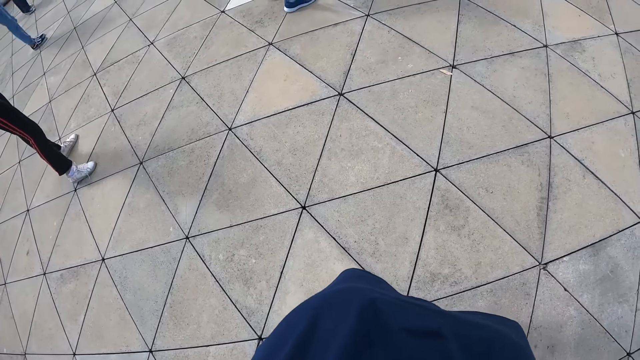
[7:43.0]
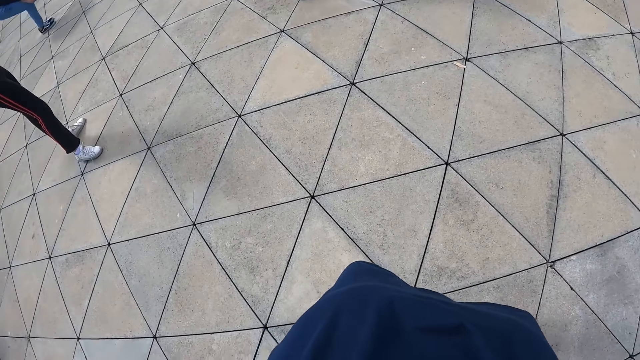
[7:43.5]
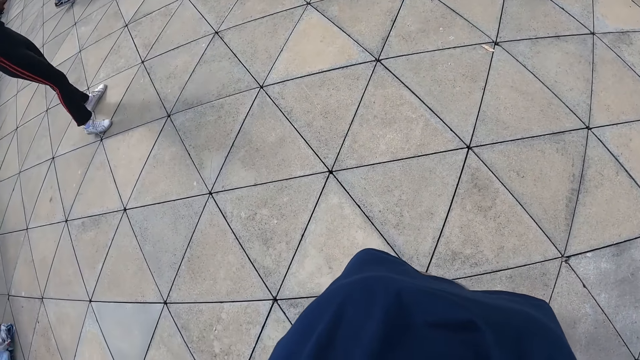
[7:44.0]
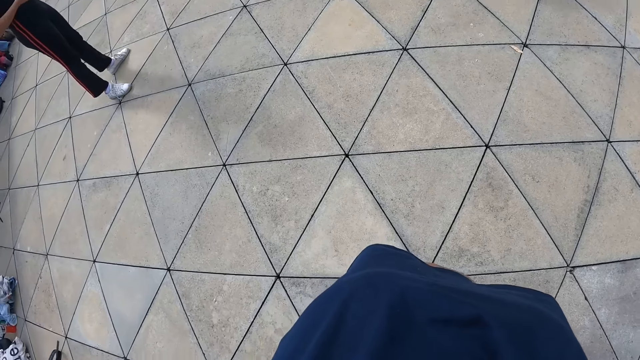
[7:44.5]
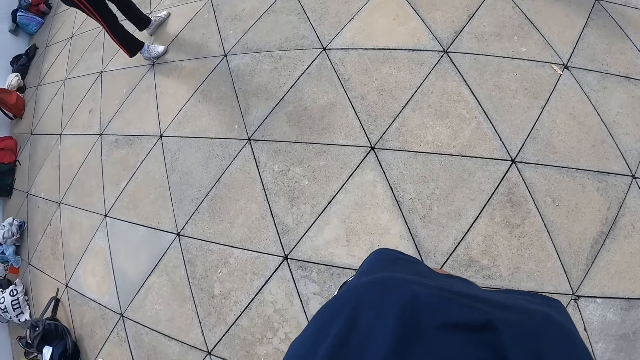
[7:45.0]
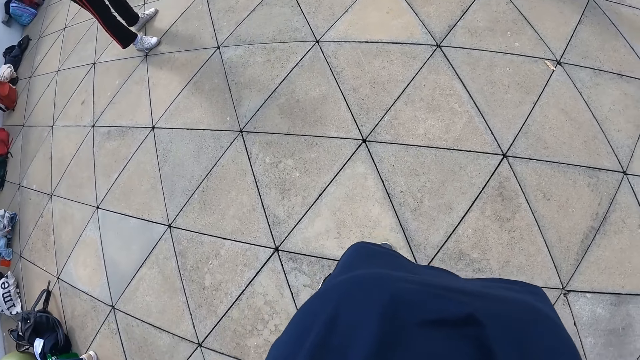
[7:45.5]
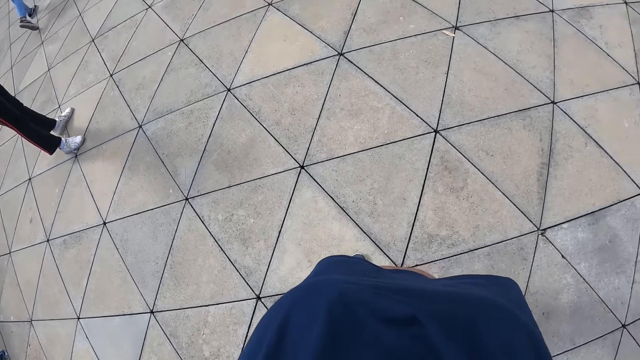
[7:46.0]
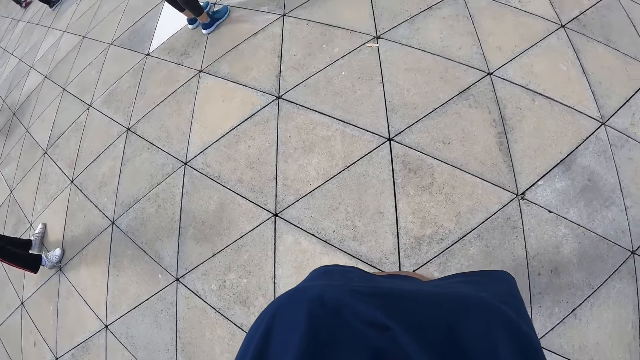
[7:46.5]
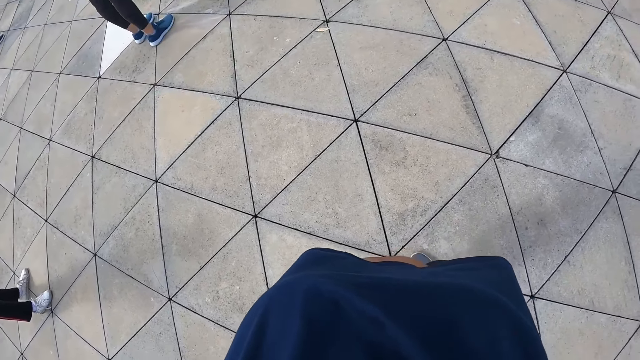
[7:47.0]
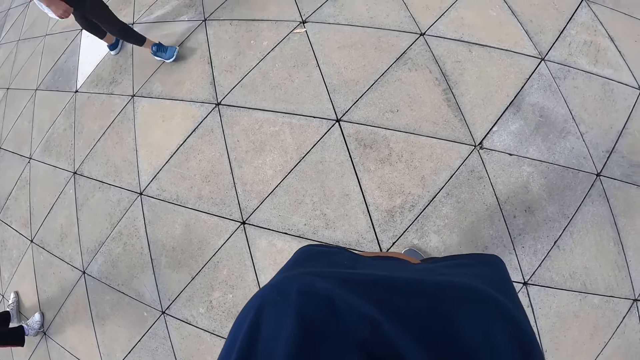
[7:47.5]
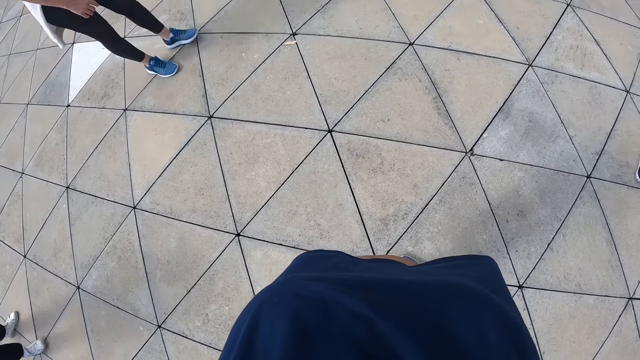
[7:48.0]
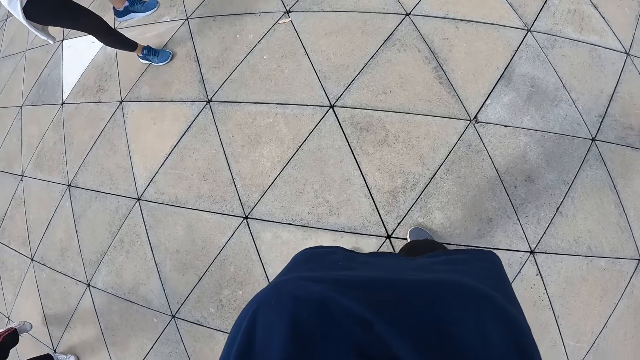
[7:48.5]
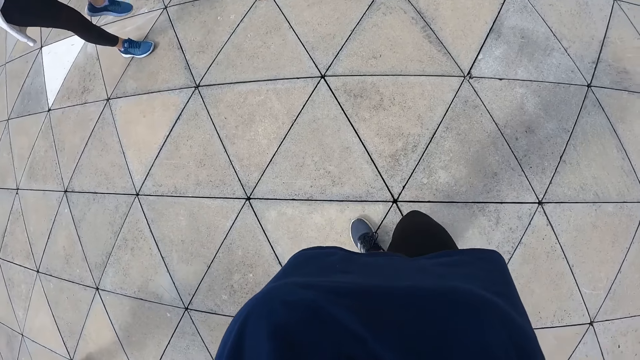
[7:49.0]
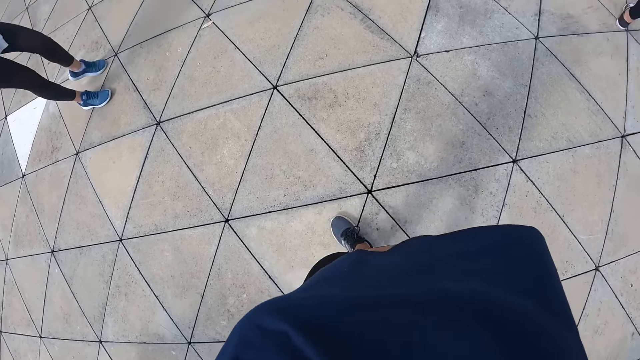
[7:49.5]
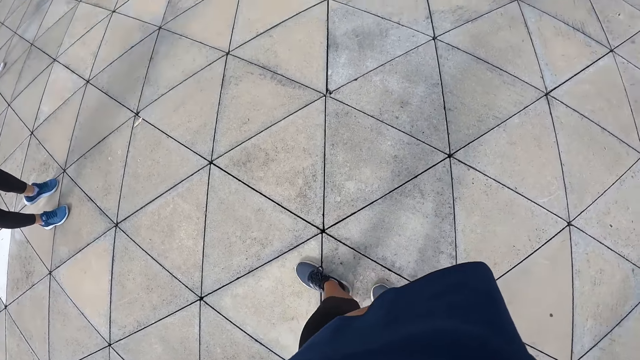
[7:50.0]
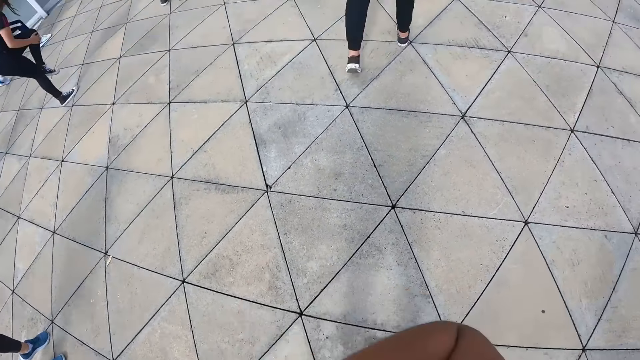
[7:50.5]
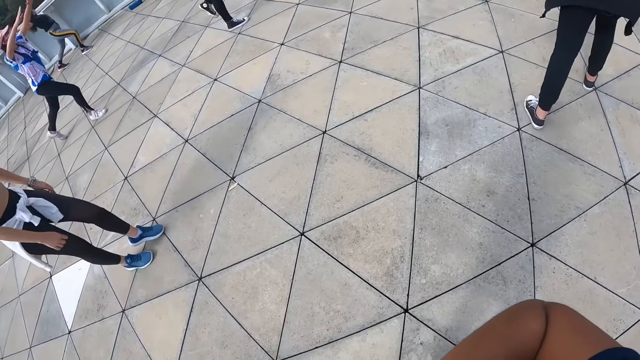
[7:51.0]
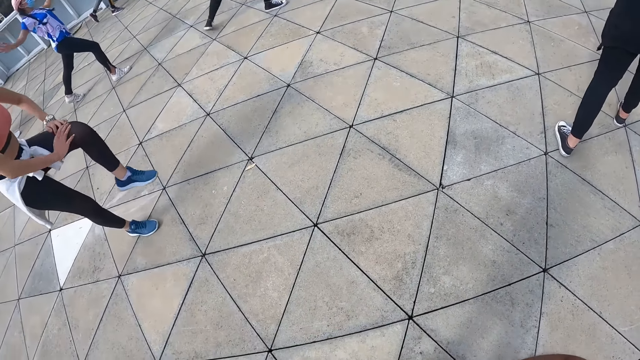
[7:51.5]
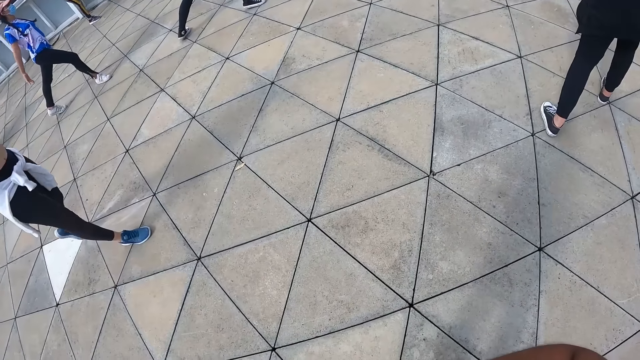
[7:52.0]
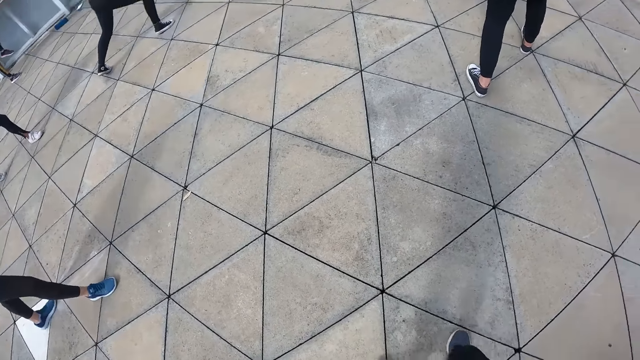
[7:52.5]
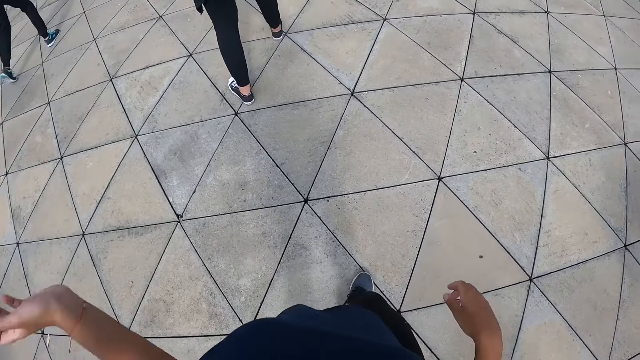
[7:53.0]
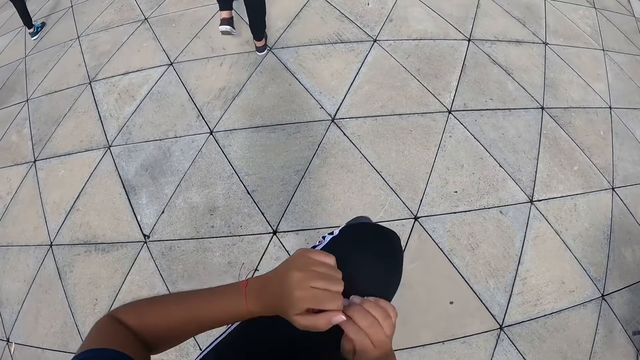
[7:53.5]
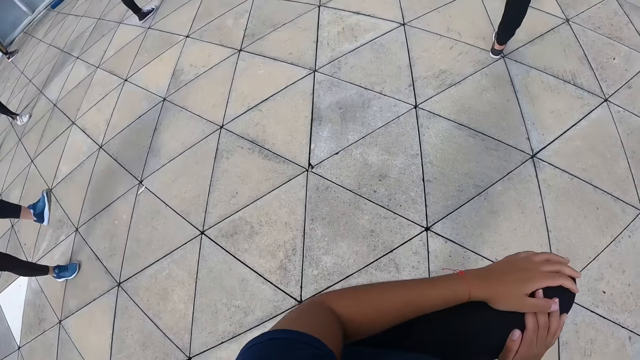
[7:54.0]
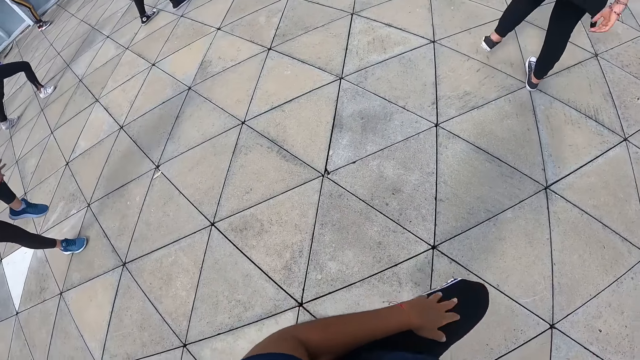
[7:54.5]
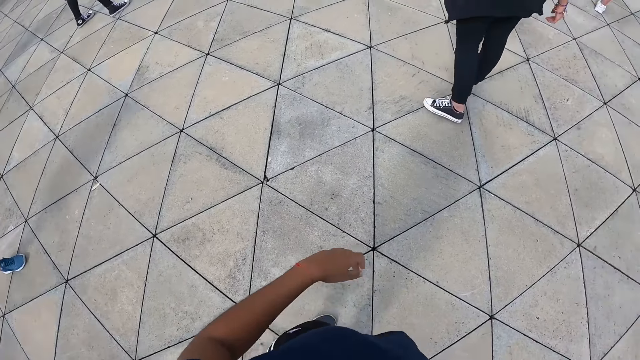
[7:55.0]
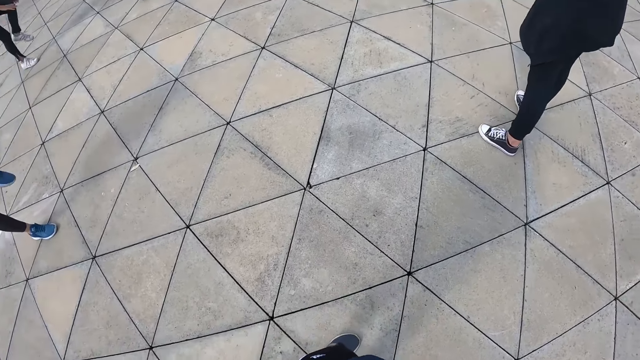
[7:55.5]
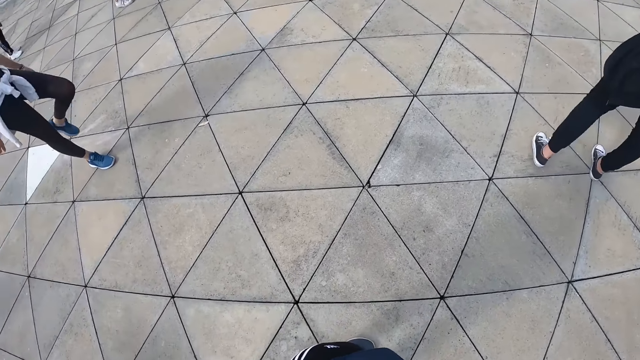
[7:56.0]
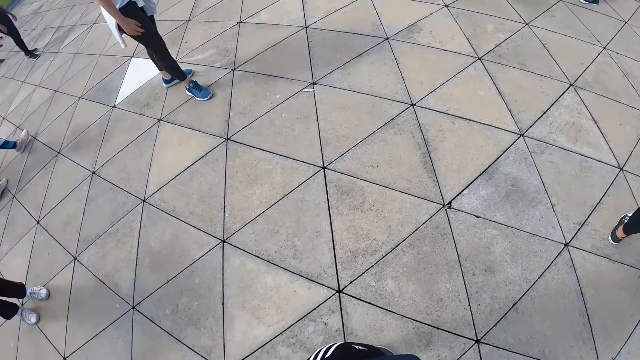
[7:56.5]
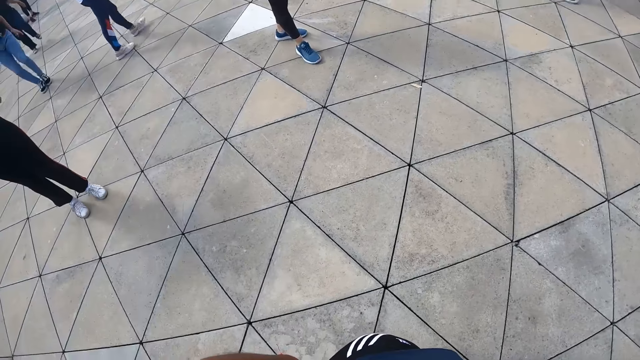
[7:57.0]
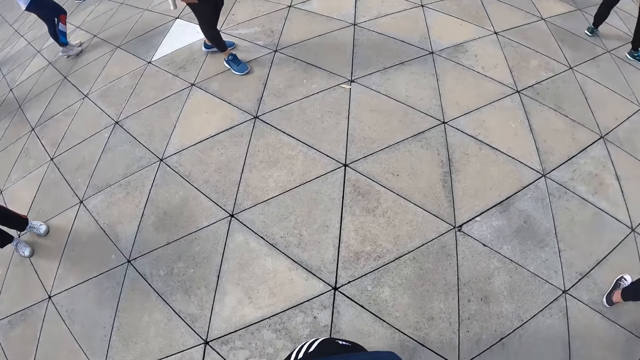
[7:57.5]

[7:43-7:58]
The camera wearer raises her left leg. She pushes her leg with her hands. She stretches the leg. She lowers her left leg.

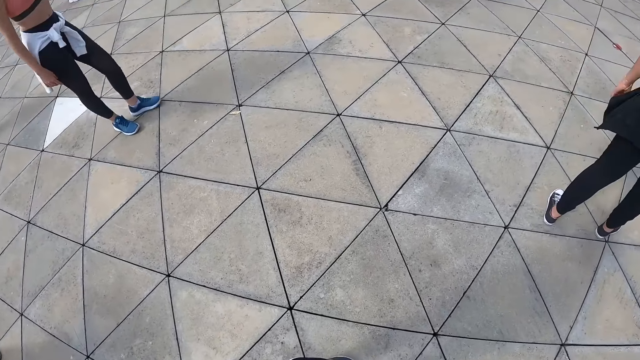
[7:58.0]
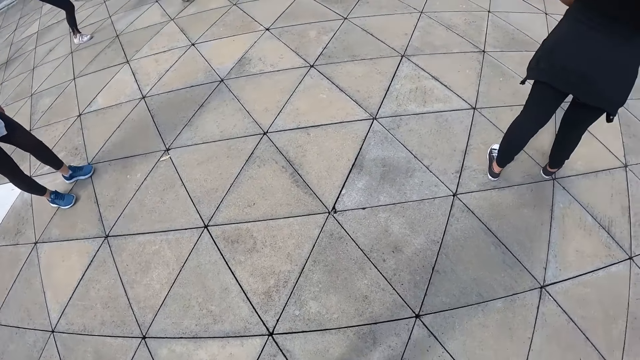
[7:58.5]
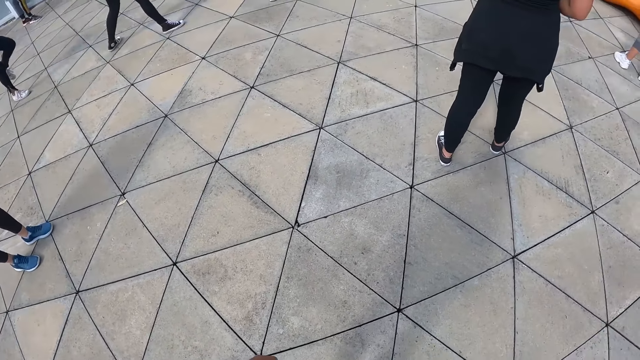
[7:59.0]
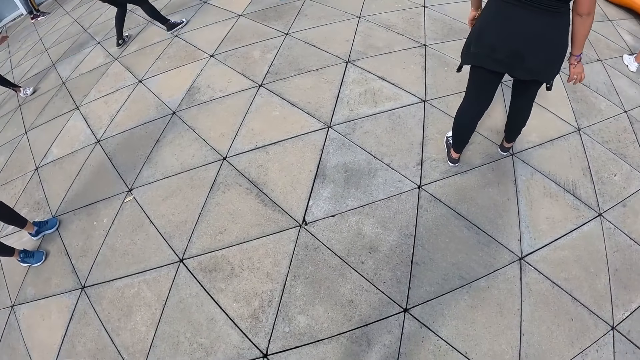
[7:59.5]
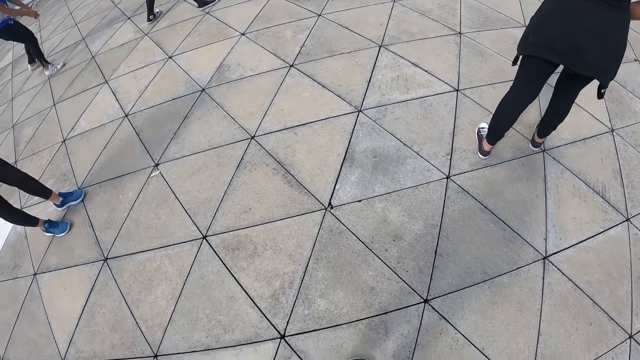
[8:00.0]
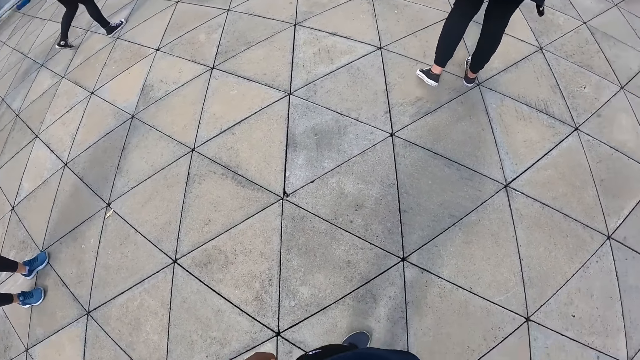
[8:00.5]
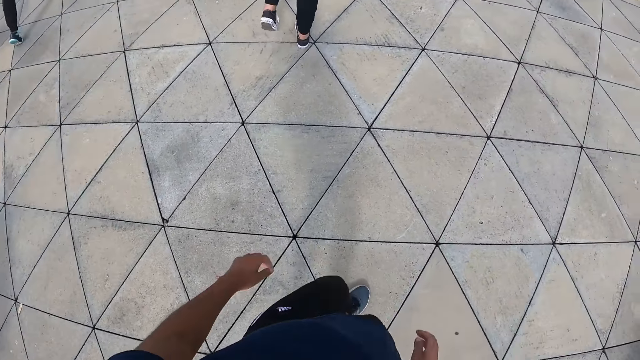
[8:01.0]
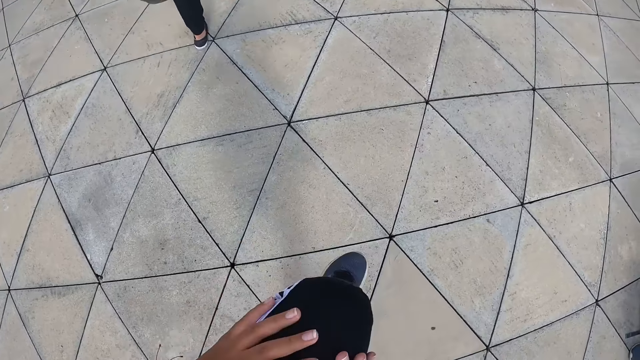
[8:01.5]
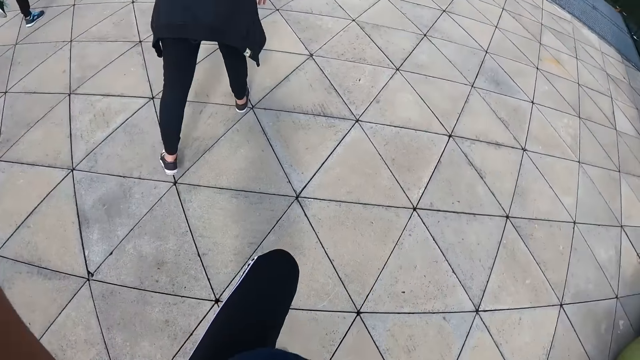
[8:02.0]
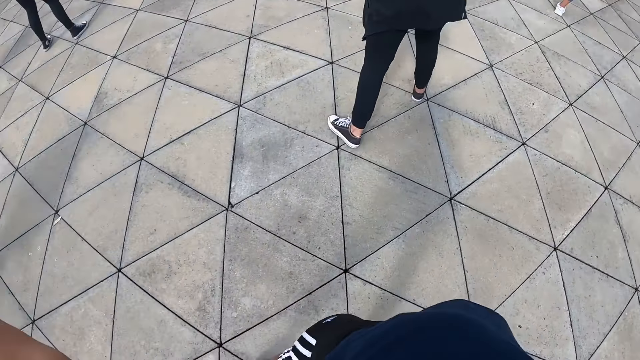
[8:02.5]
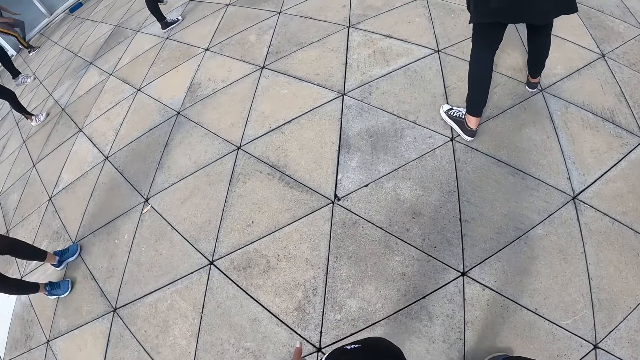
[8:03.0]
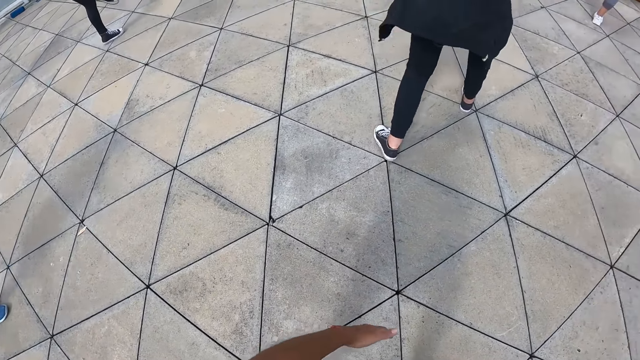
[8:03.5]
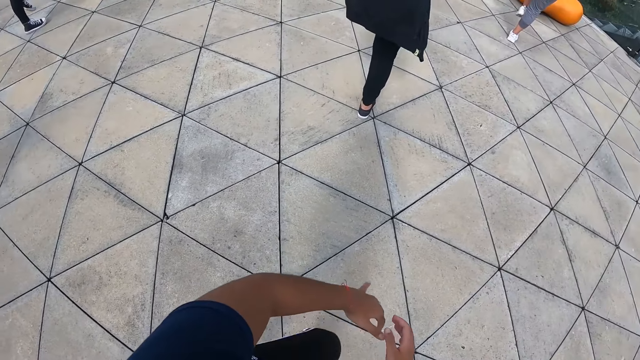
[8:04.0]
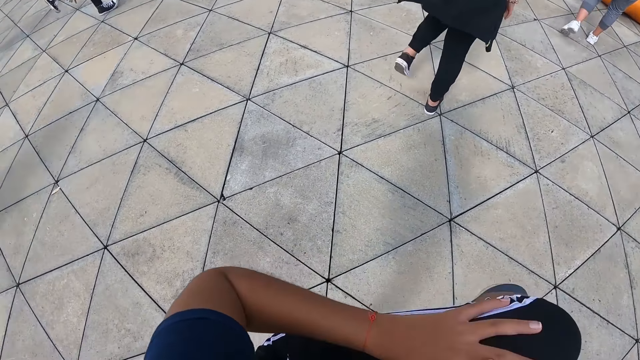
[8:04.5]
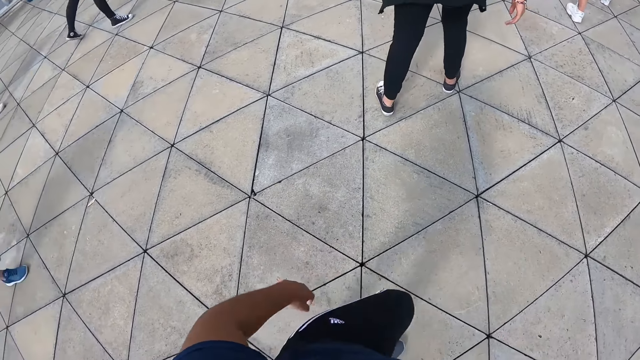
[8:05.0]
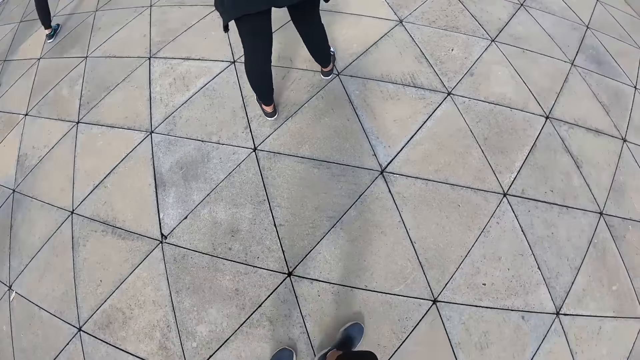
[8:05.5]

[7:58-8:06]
The camera wearer raises her left leg. She puts both hands on her left leg. She stretches the leg. She raises both hands. She lowers her left leg. She raises her left leg. She pushes her left leg with her hands.
